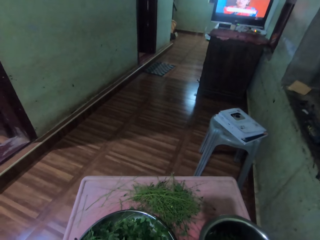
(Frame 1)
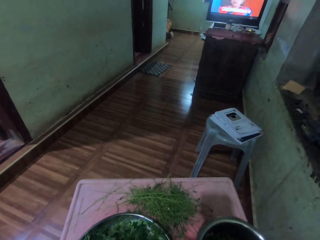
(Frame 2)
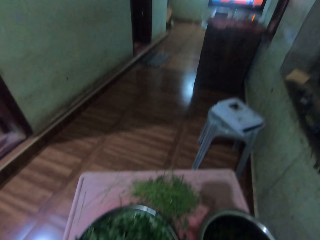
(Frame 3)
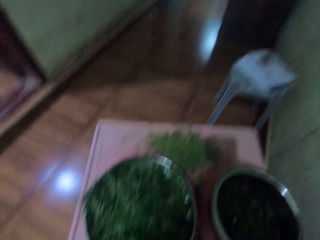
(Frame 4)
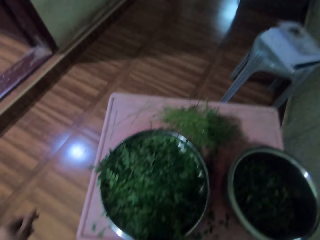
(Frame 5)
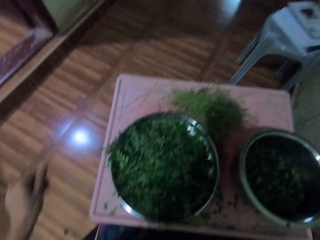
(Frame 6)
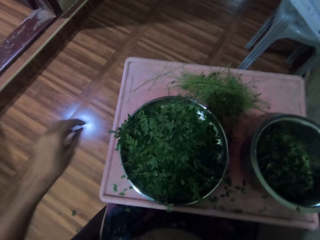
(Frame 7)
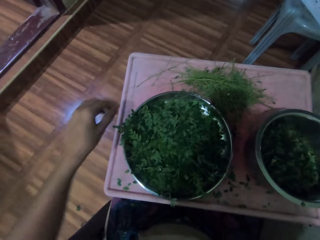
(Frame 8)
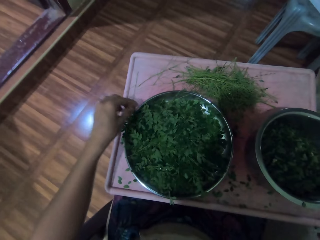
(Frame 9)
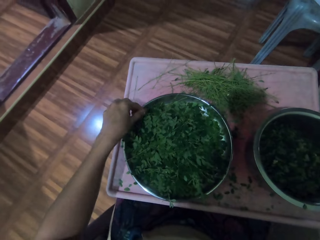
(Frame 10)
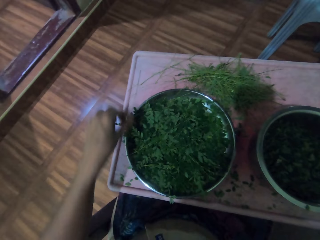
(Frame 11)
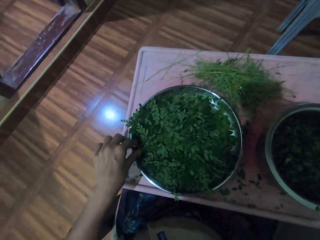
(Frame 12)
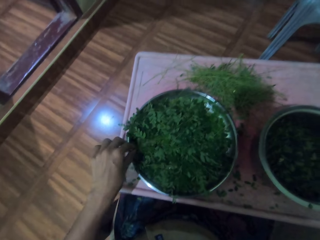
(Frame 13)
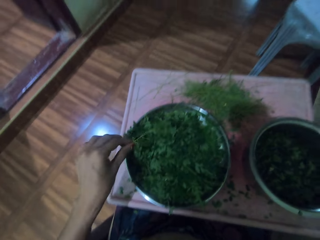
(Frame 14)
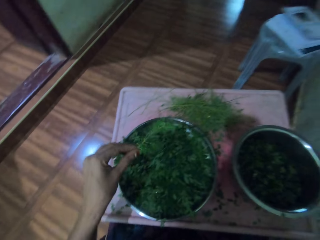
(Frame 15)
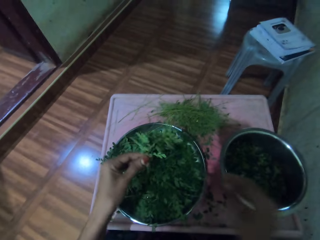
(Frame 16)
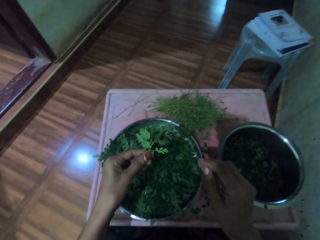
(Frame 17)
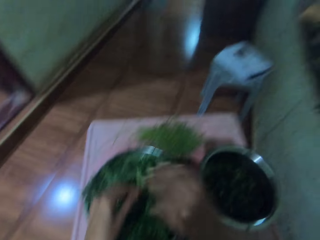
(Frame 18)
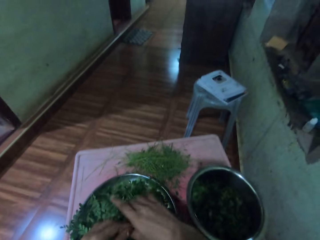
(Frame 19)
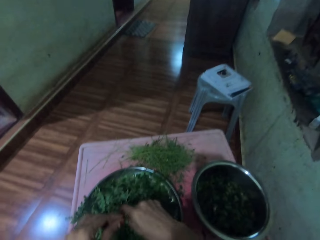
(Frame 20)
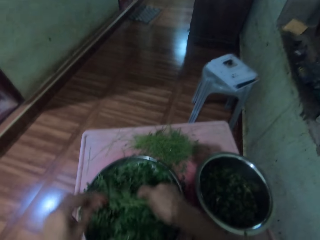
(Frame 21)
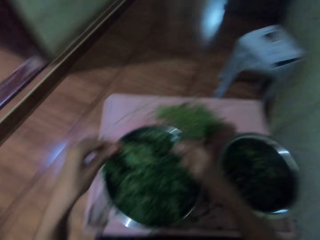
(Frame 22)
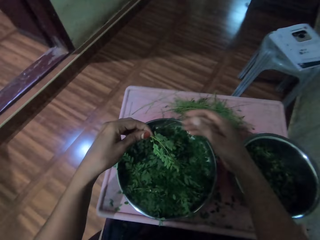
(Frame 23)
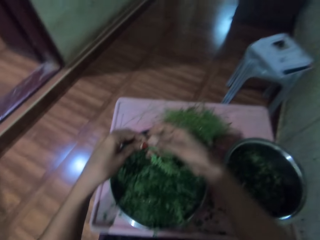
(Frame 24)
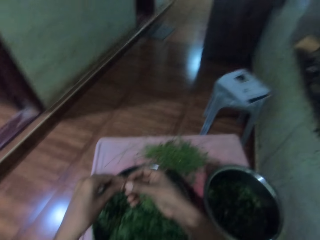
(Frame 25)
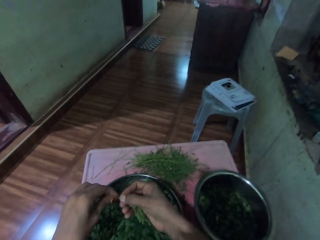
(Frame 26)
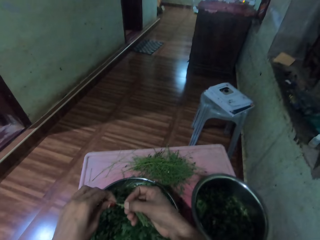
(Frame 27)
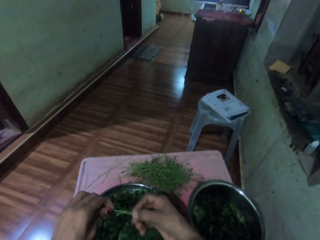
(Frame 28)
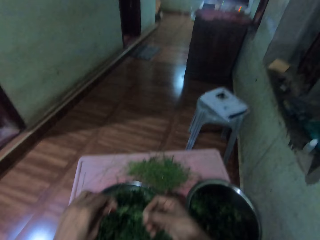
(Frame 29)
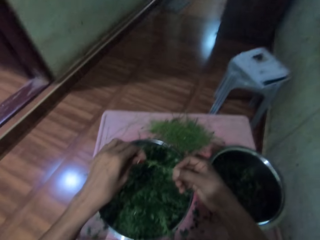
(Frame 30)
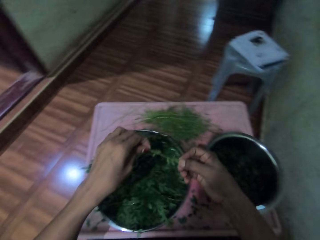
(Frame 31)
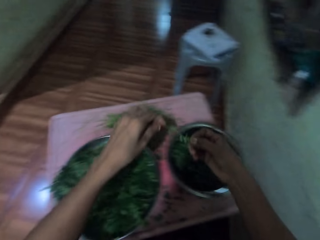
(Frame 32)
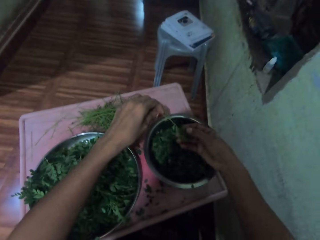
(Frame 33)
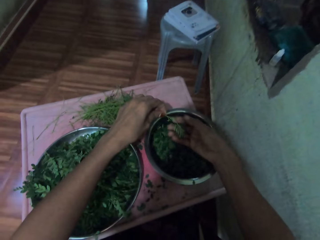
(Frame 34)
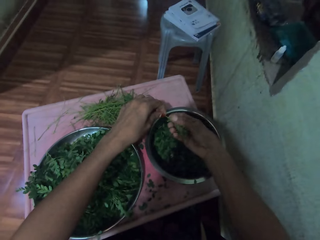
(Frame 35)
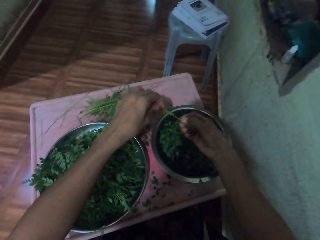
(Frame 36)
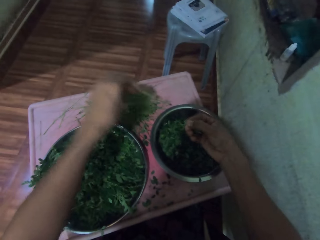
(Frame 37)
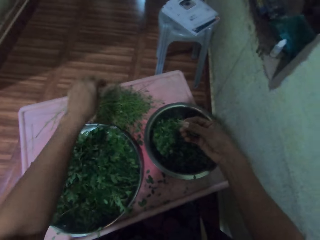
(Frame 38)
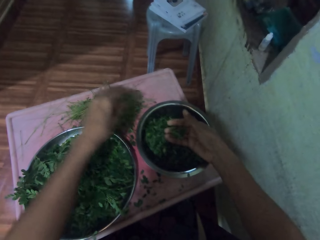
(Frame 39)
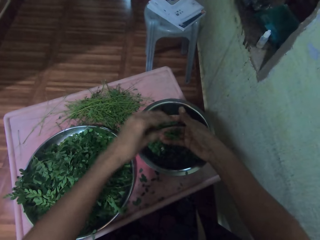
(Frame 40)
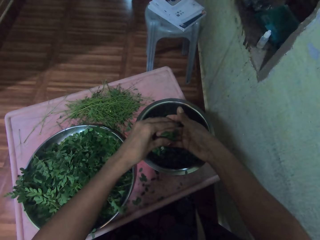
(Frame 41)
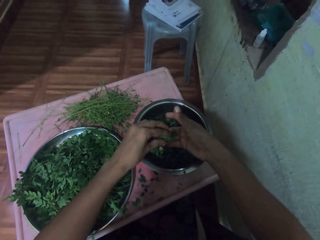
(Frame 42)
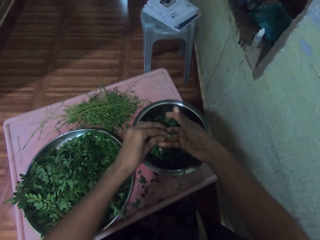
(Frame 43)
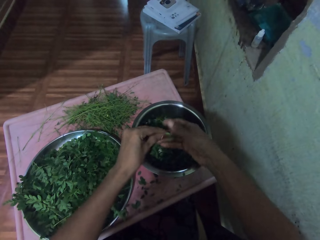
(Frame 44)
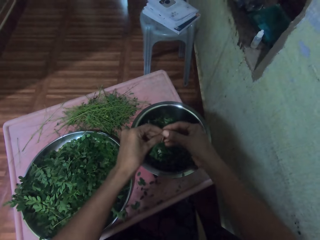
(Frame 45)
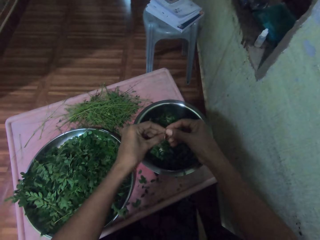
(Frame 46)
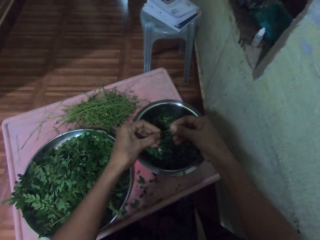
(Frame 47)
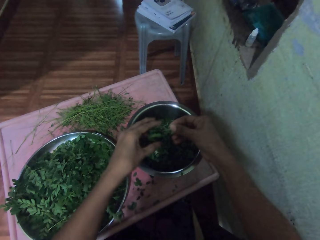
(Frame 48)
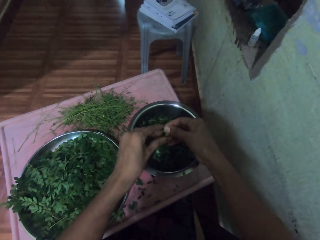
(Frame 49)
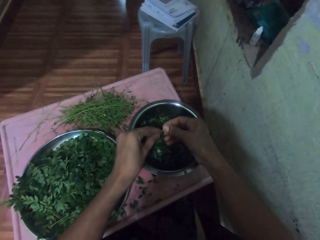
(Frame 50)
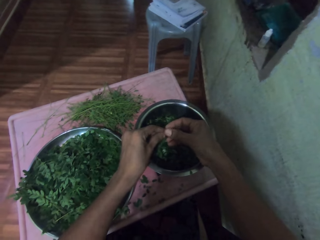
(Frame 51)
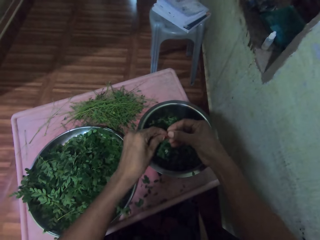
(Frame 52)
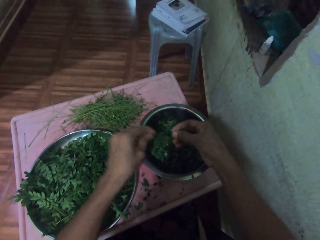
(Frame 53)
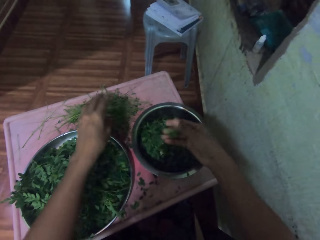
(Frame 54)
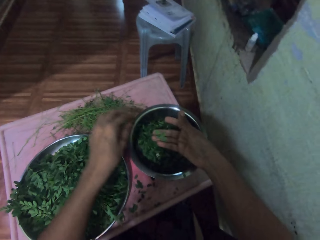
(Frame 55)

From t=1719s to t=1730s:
The camera wearer picks vegetables from a tray. They remove the vegetables from the stalk. They drop the vegetables in a pot. They drop the stalk.

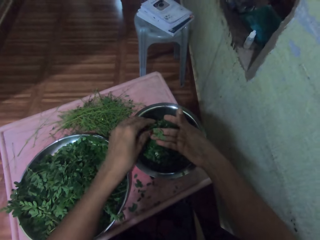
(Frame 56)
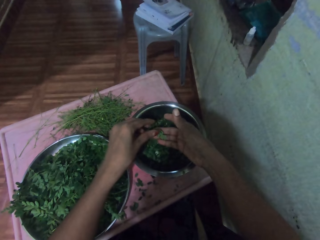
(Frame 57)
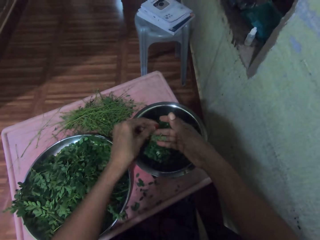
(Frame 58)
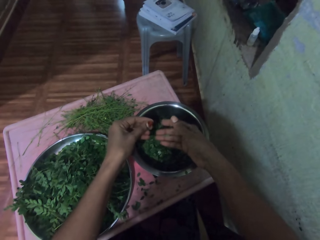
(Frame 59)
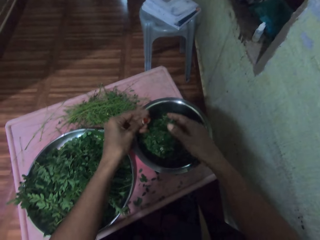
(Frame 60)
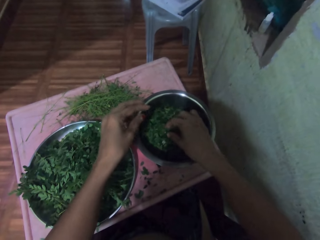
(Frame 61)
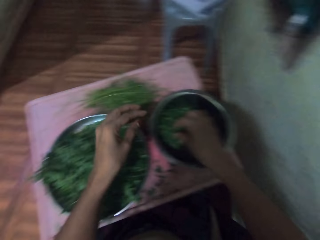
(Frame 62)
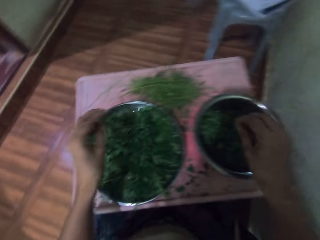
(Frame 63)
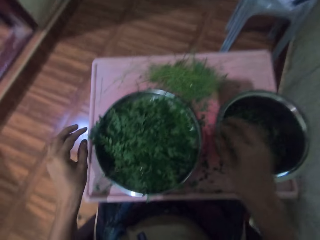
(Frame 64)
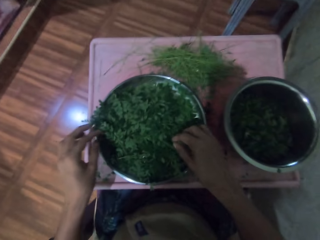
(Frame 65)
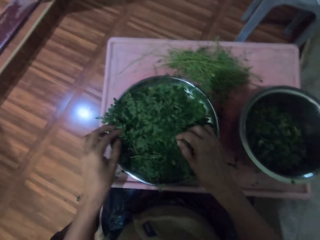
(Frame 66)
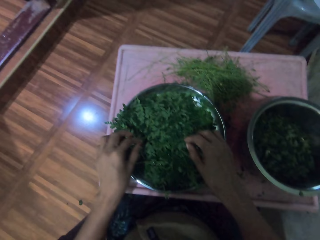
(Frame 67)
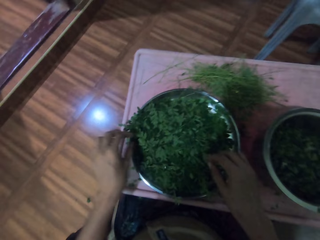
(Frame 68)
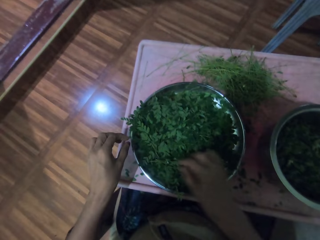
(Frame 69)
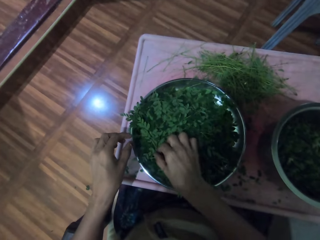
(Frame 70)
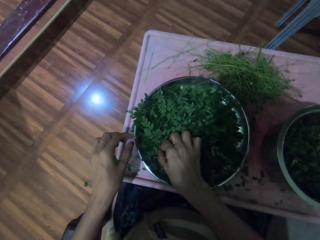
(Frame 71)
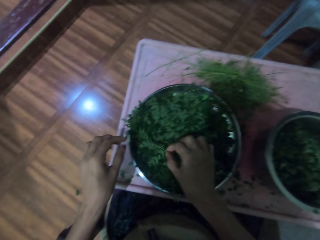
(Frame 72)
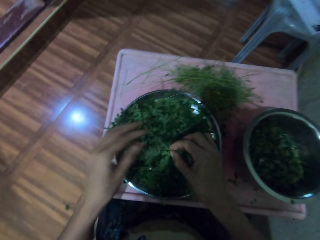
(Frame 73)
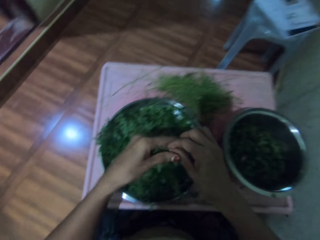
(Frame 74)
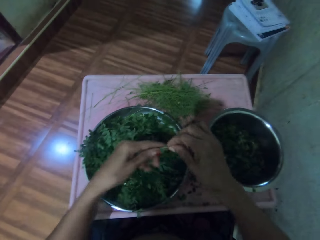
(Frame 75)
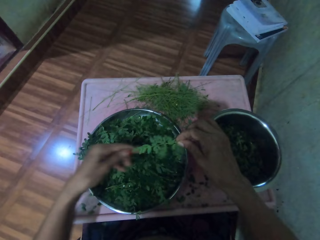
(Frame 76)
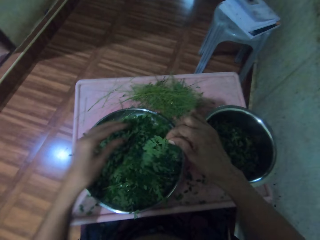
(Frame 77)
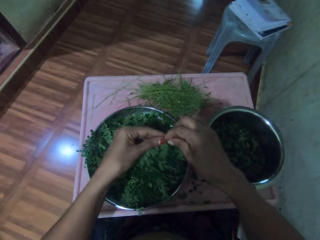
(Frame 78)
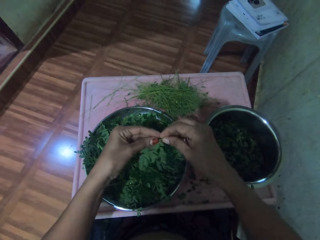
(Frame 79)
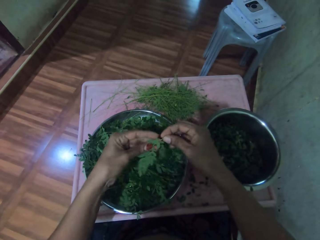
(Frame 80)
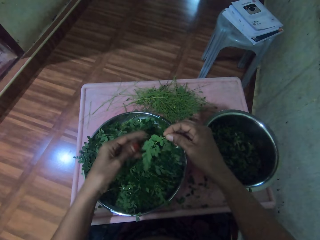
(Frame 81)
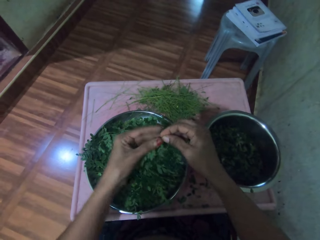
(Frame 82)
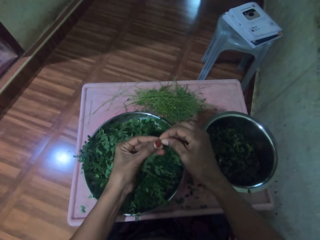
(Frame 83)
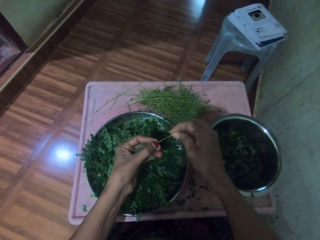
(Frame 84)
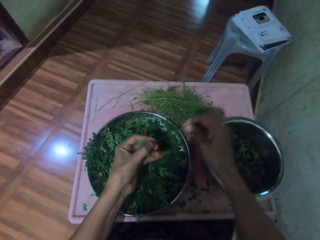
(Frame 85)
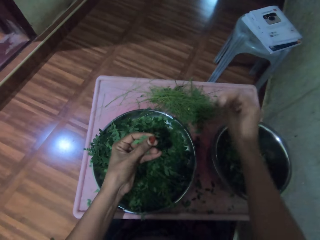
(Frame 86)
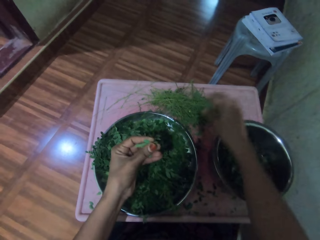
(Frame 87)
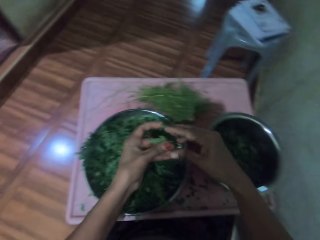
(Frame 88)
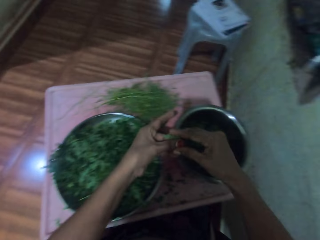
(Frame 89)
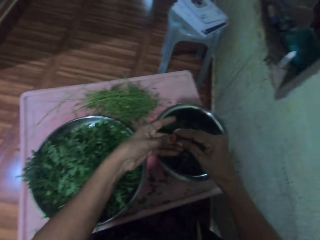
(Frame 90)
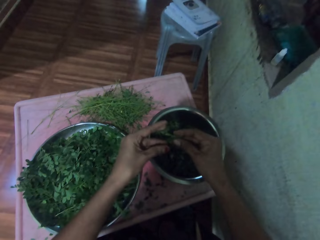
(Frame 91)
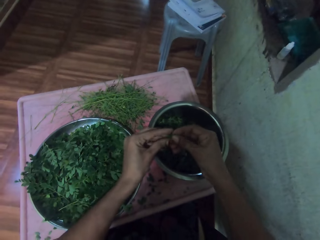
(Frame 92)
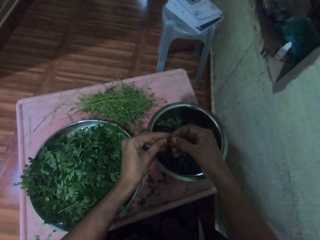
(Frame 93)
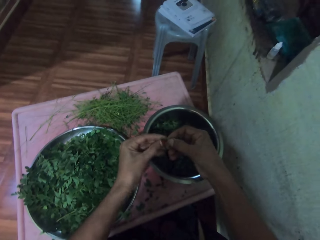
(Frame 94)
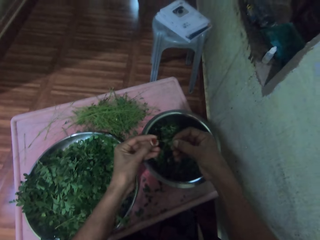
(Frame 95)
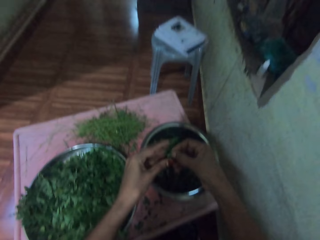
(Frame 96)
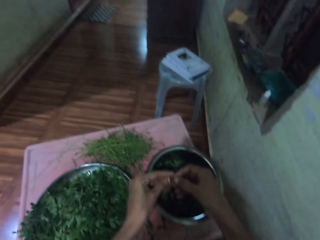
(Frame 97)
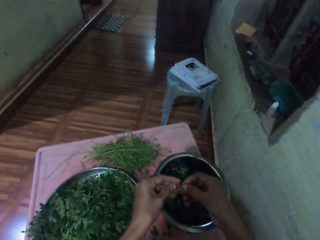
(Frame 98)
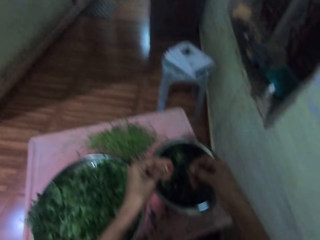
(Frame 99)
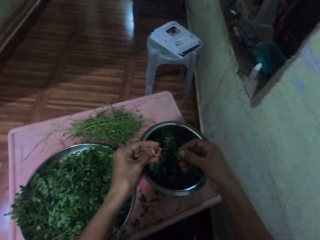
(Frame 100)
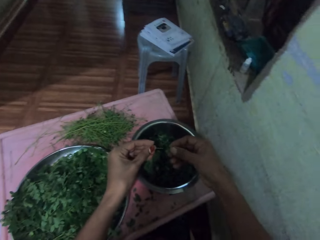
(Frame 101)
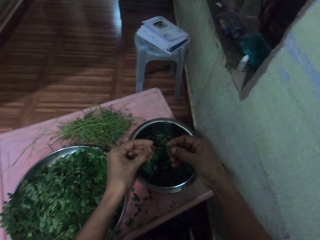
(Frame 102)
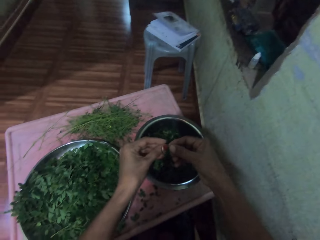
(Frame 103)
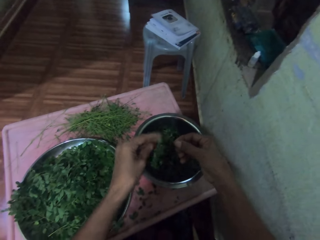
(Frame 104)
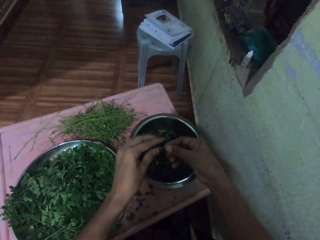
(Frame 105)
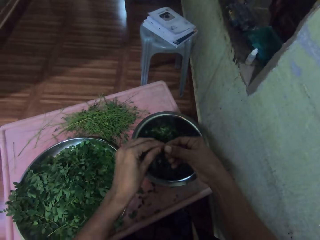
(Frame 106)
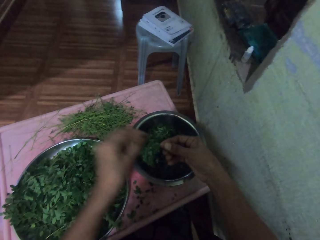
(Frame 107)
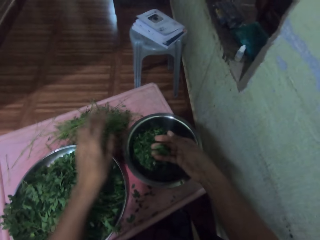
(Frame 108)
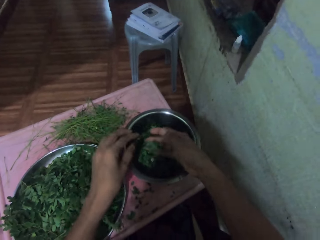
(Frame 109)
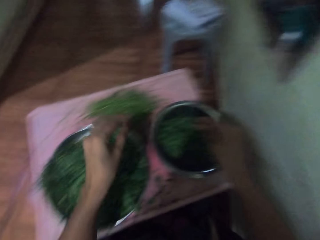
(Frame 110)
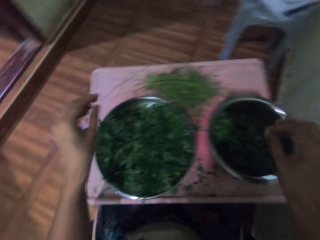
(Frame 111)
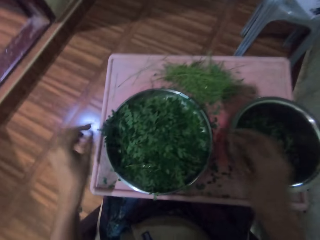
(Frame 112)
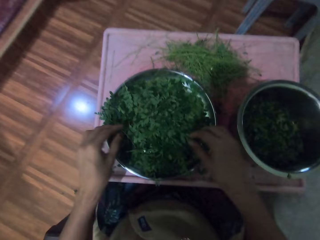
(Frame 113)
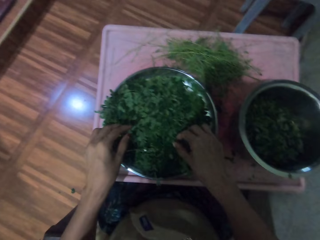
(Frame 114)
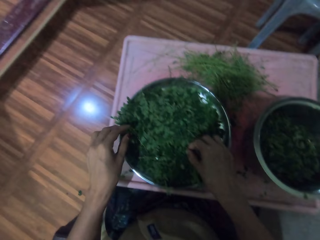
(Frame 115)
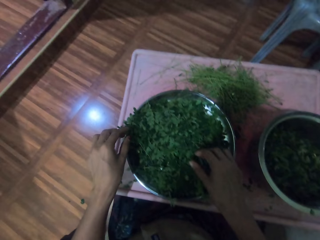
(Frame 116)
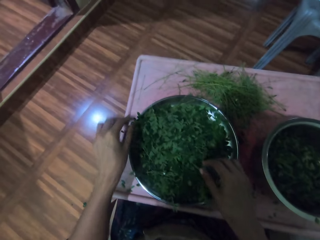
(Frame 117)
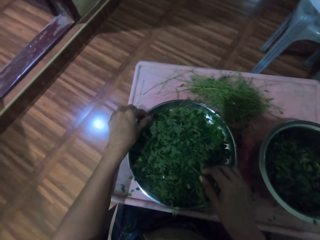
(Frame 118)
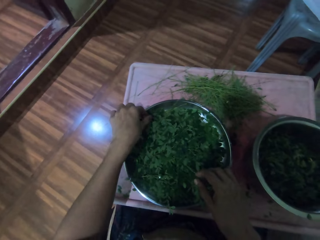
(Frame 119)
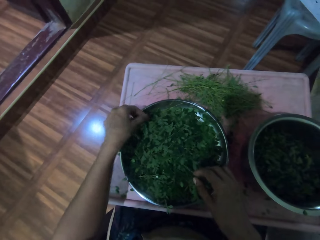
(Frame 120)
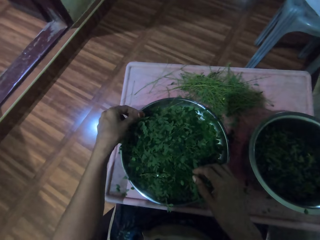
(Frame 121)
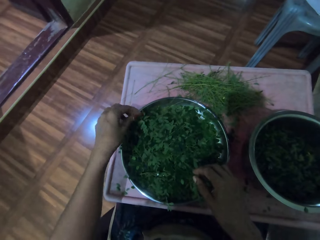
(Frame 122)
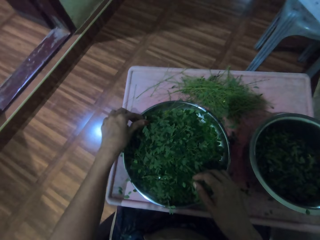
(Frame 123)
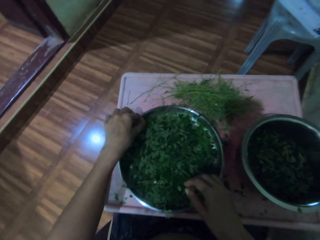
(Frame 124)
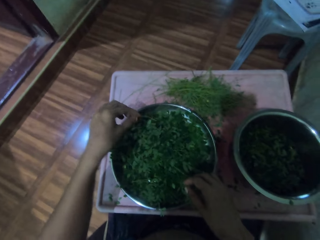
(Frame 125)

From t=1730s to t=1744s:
The camera wearer drops the vegetables in a cooking pot. They pick vegetables from a tray. They remove the vegetables from the stalk. They drop the stalk. They drop the vegetables in the pot. They pick vegetables from the tray.
